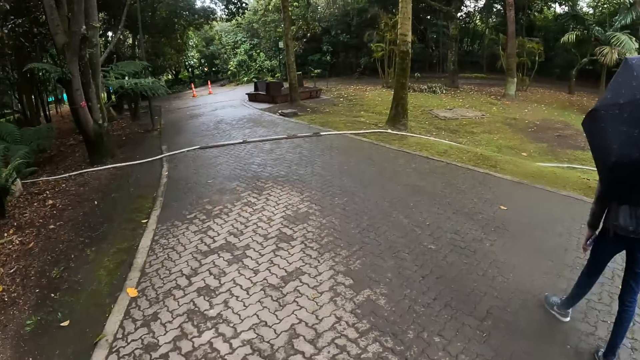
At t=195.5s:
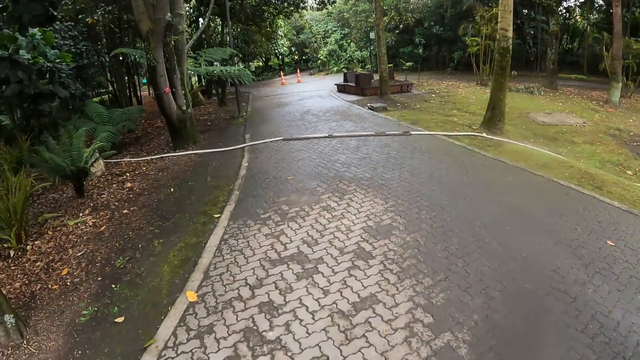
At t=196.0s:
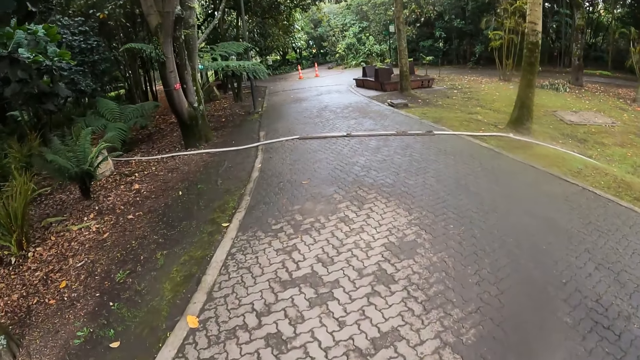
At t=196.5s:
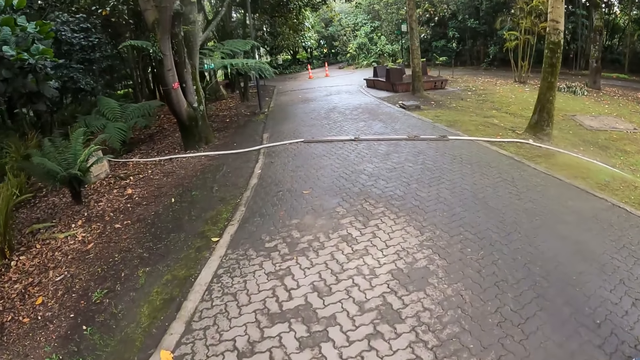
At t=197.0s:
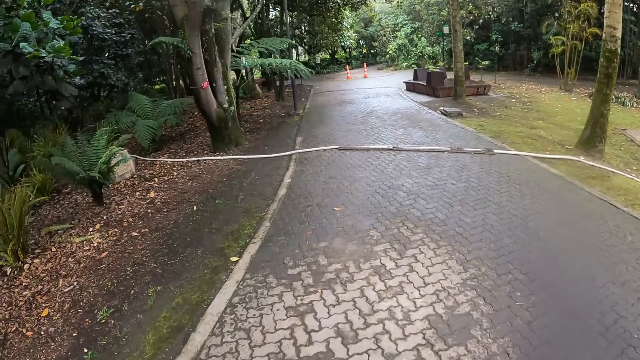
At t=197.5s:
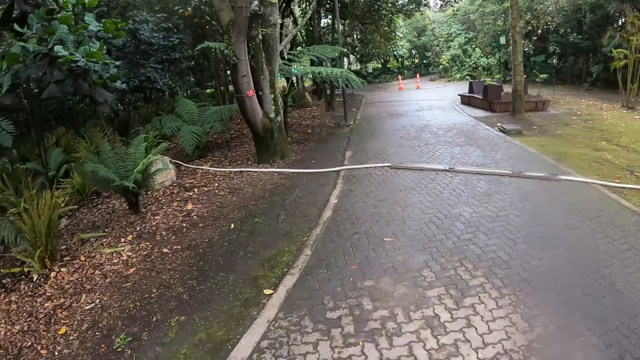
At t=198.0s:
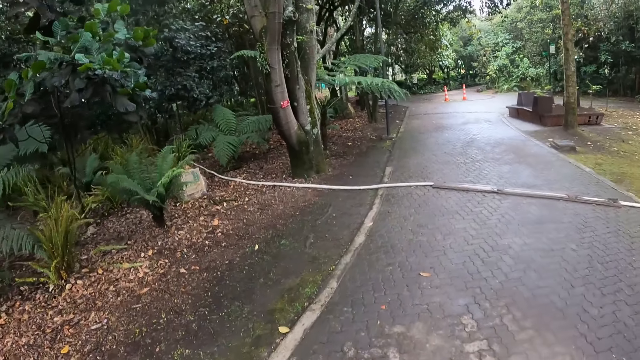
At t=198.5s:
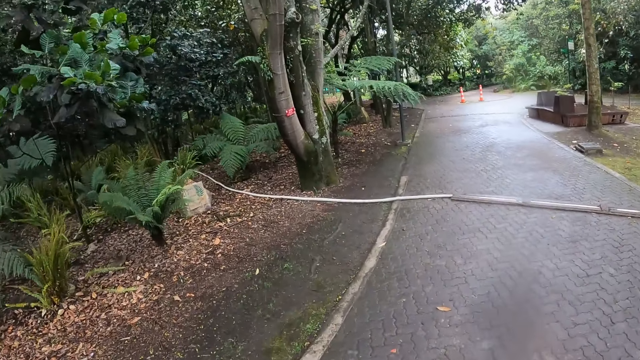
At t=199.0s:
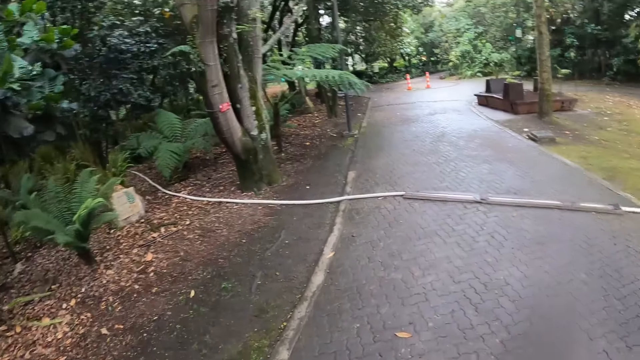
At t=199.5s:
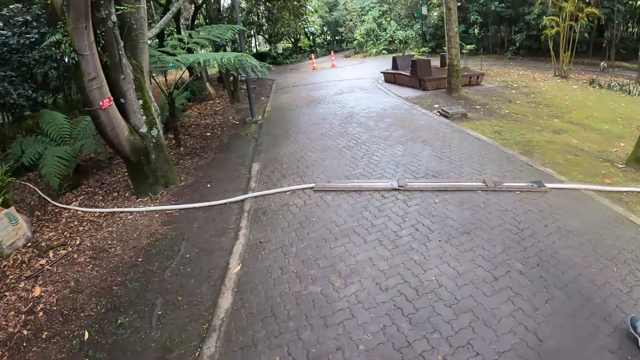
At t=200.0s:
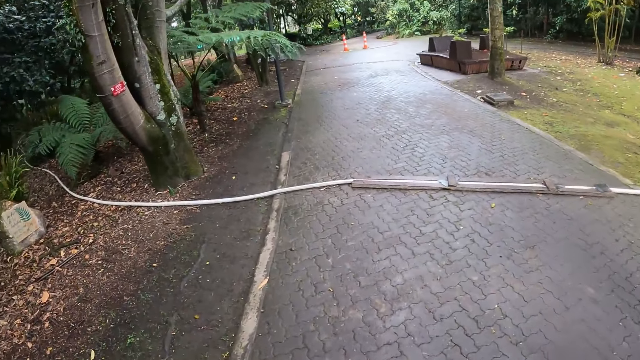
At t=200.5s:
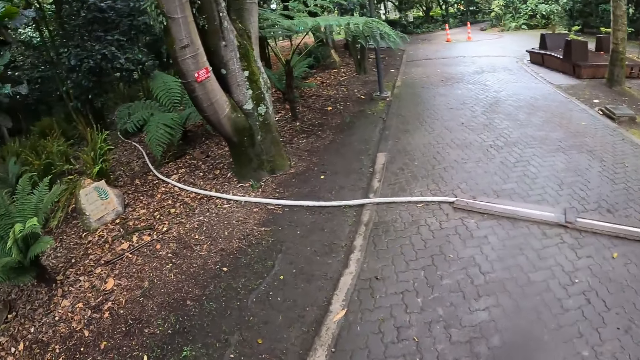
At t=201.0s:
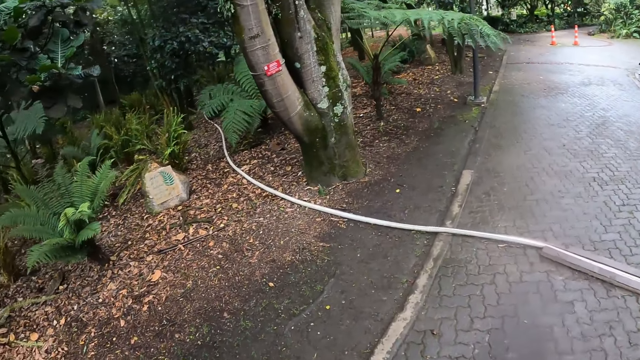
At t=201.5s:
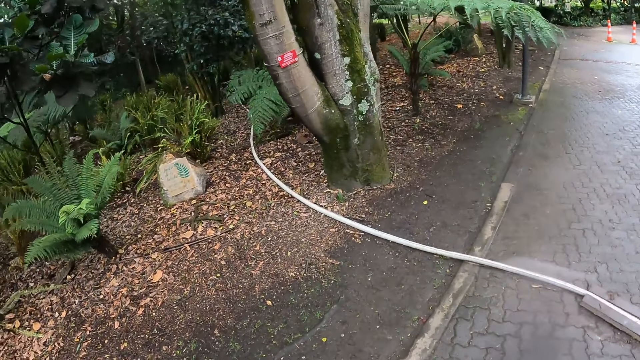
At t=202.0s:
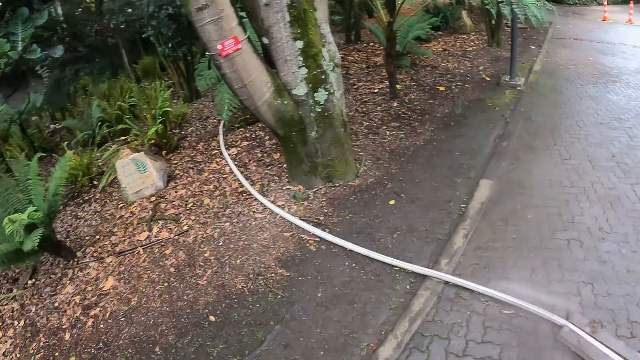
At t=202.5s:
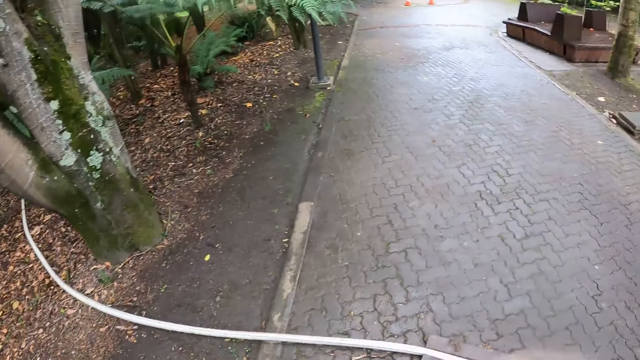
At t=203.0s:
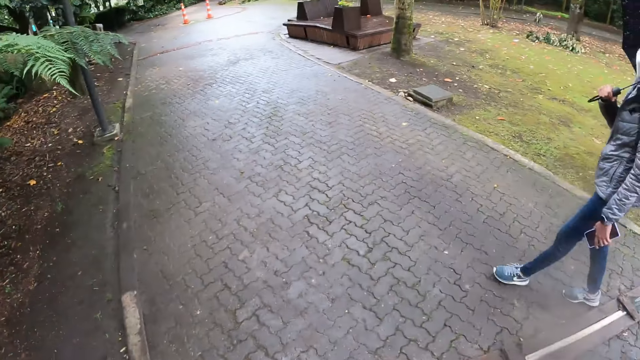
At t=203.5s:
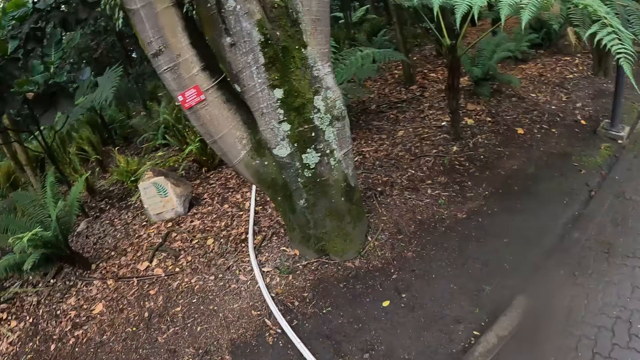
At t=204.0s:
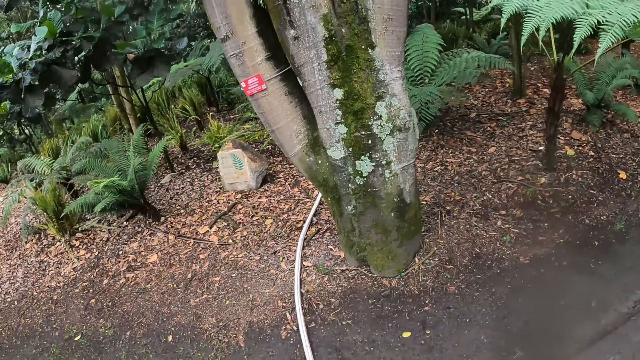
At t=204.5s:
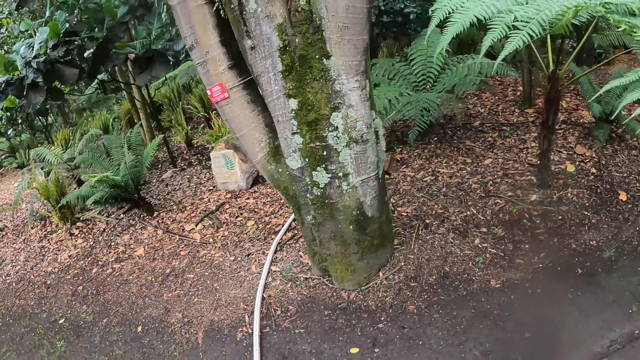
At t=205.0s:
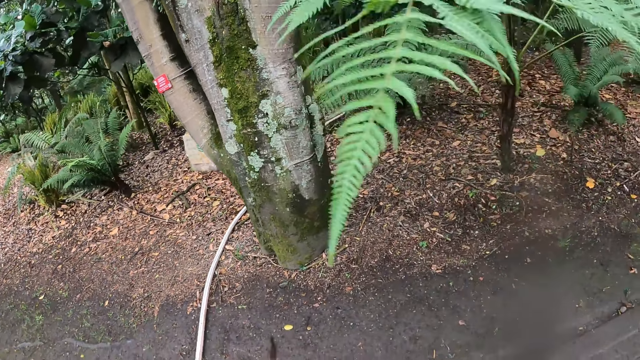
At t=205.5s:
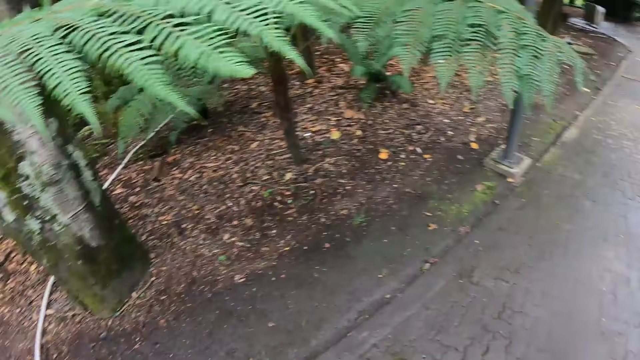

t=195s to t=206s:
The camera wearer walks on the pavement. They look around.

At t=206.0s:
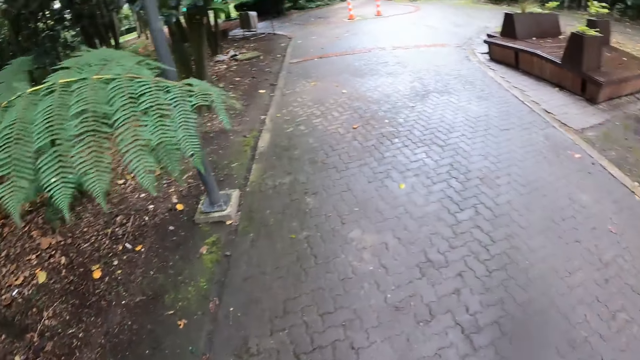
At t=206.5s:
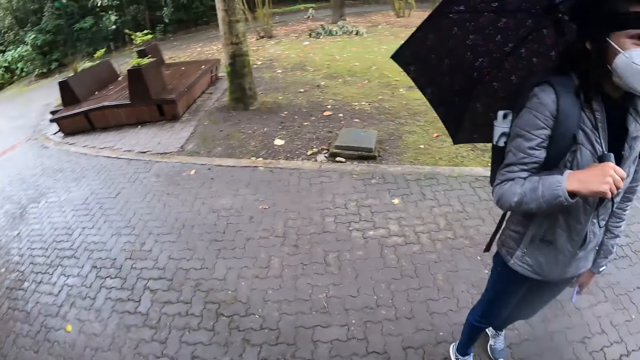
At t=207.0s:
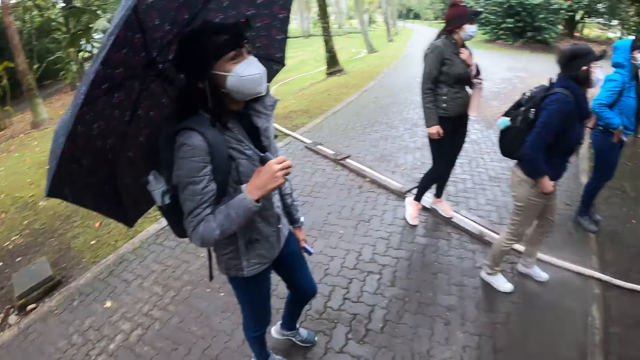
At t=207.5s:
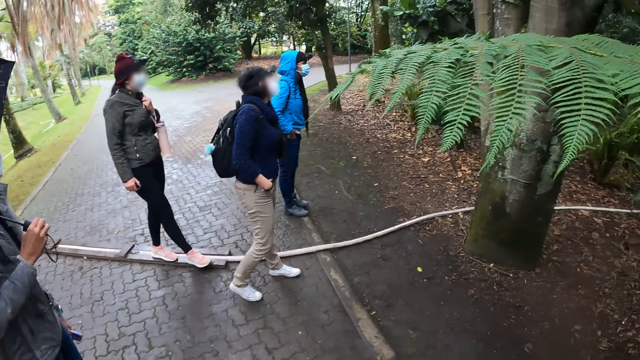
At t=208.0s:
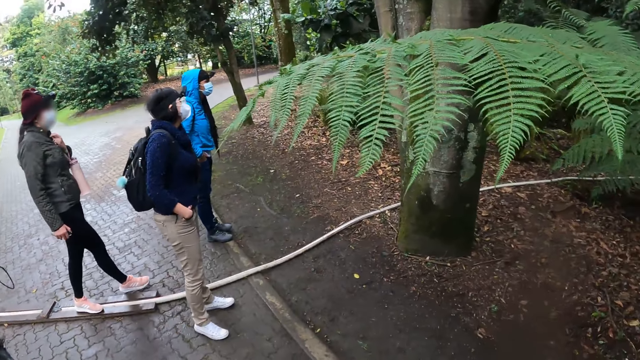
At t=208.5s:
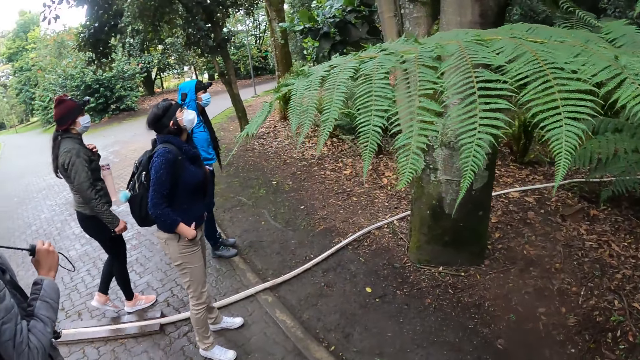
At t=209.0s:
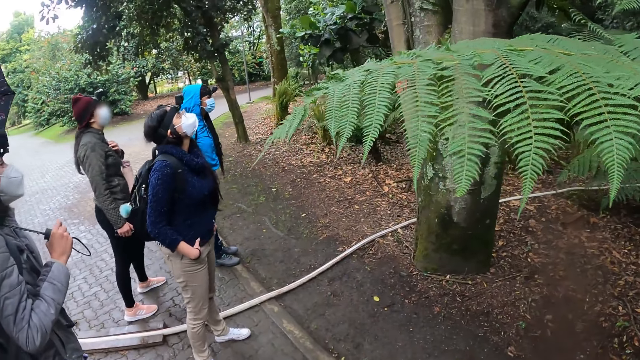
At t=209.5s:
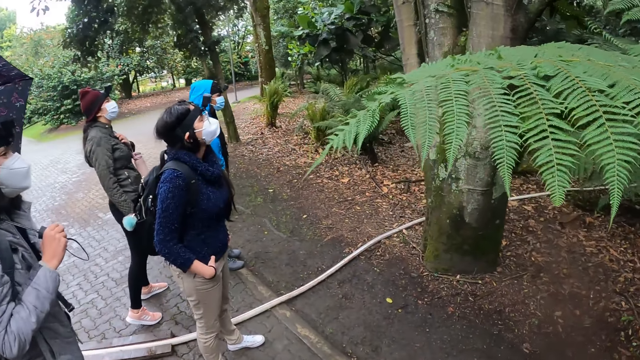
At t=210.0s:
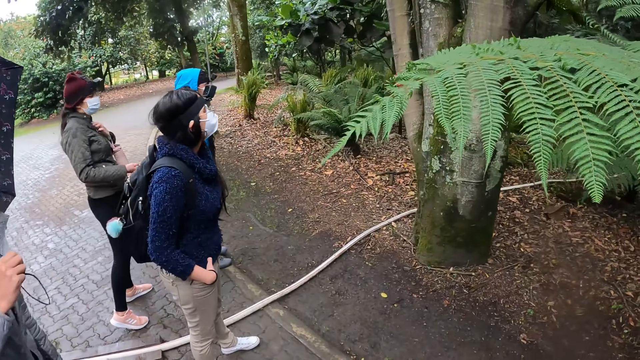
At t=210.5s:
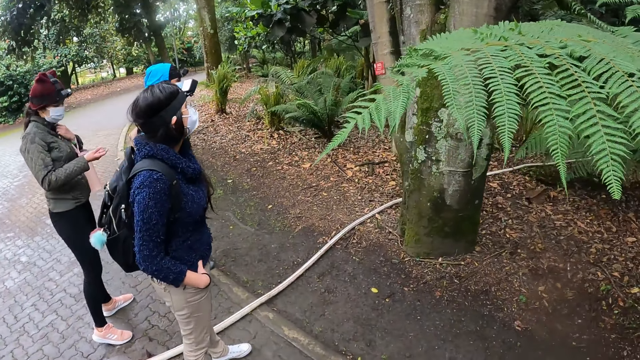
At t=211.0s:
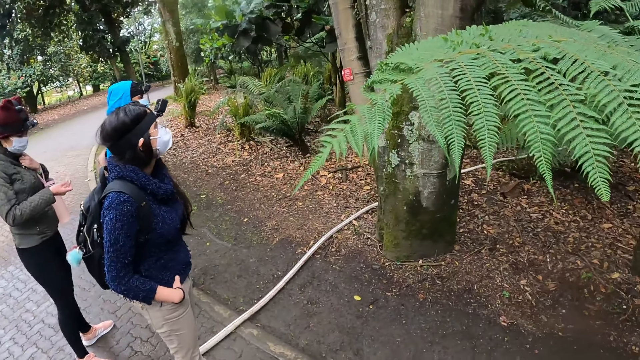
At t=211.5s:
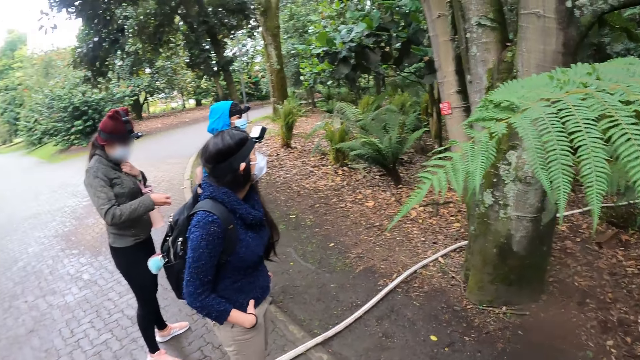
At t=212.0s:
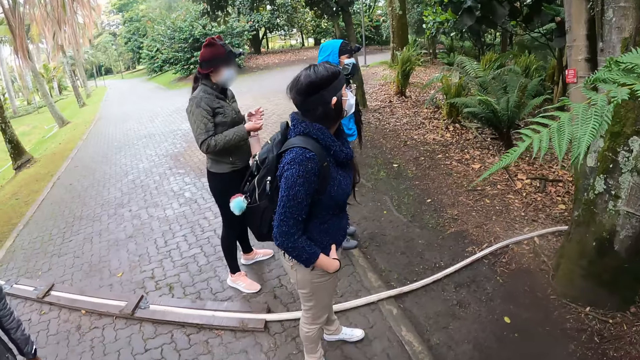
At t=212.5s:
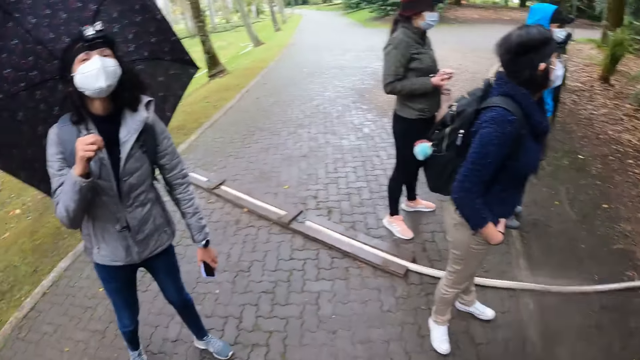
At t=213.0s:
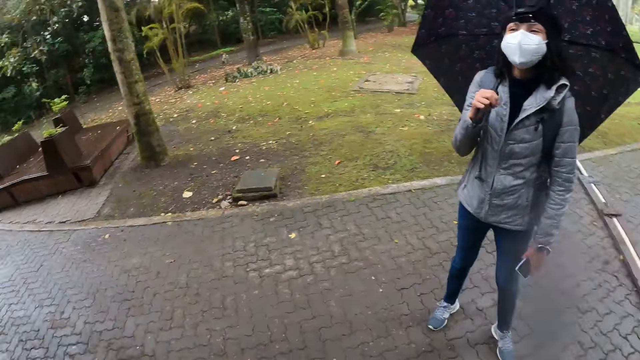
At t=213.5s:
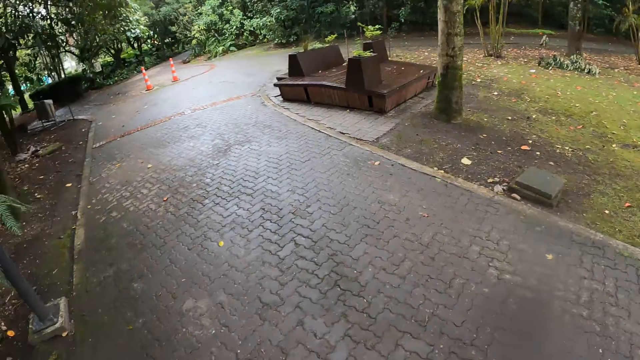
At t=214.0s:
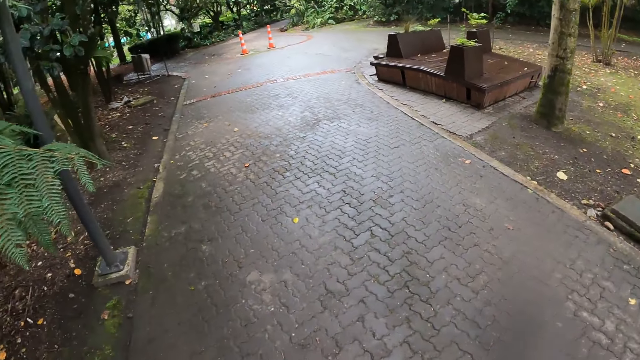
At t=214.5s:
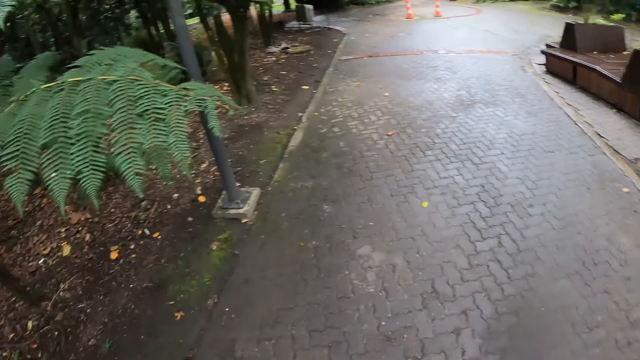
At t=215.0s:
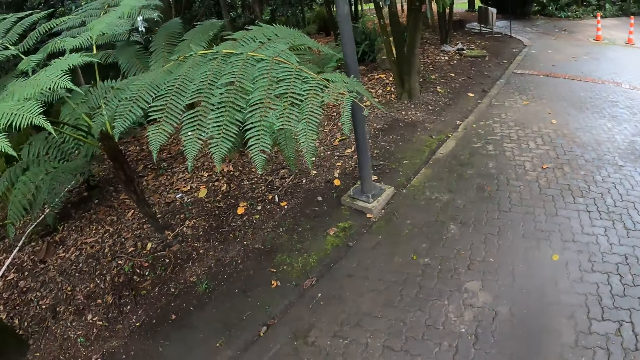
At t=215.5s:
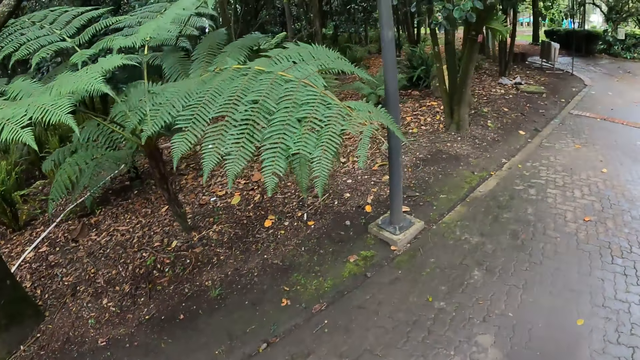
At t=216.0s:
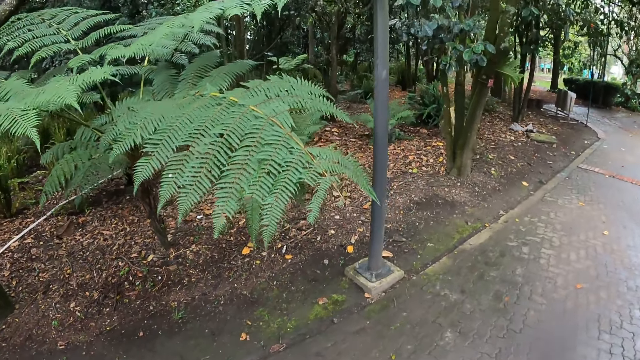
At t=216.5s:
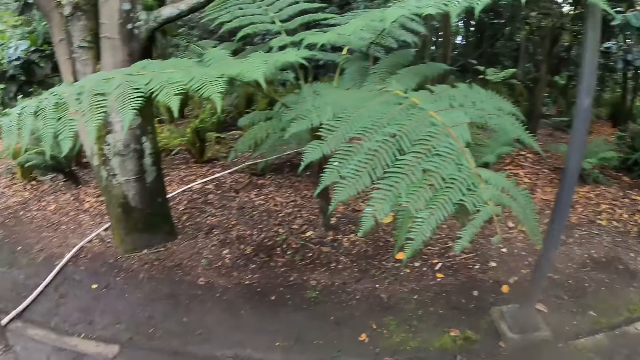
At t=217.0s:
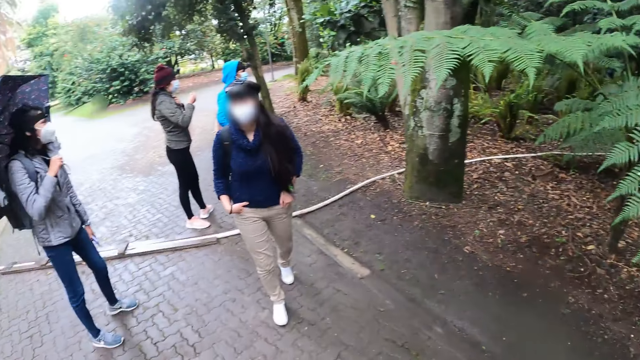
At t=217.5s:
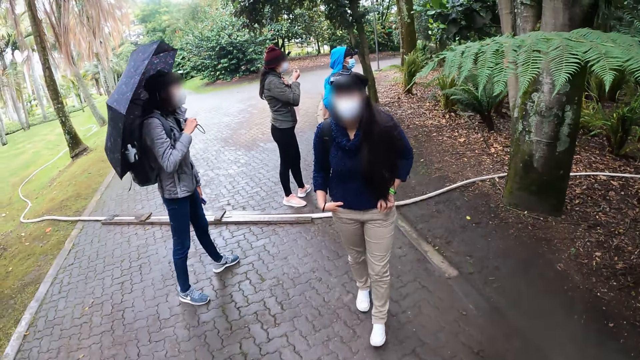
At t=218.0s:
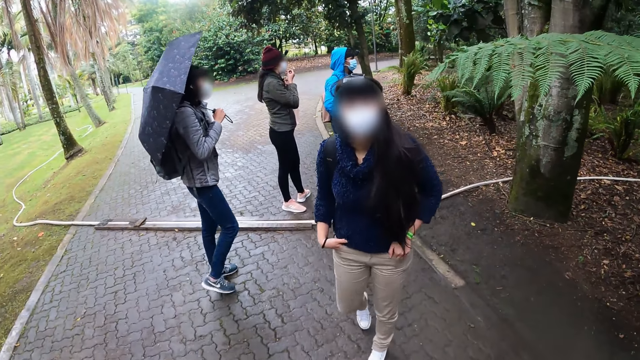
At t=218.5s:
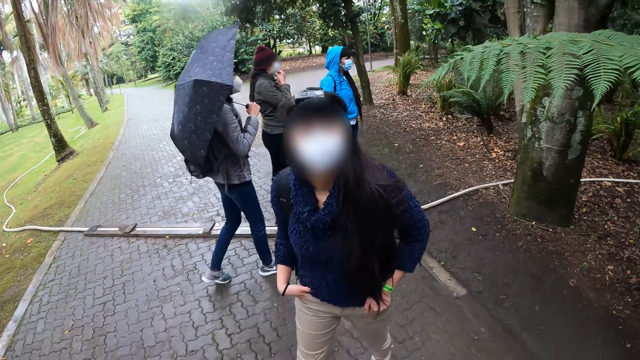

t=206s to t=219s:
The camera wearer looks at the tree. A lady looks at the tree. Another lady looks at the tree. The camera wearer looks around. The girl holds the pair of glasses in both hands. A third lady walks on the pavement.
